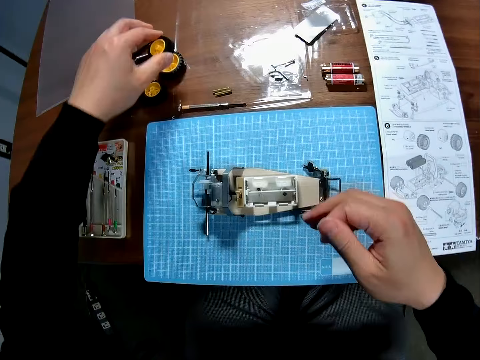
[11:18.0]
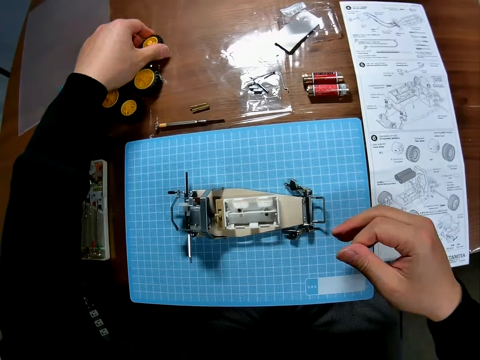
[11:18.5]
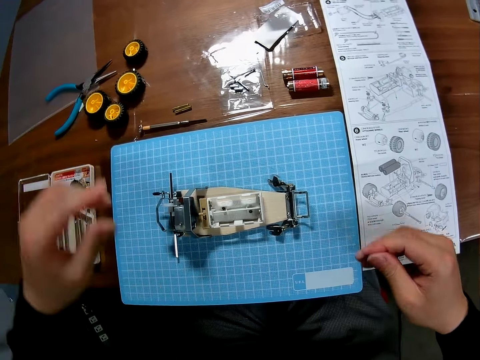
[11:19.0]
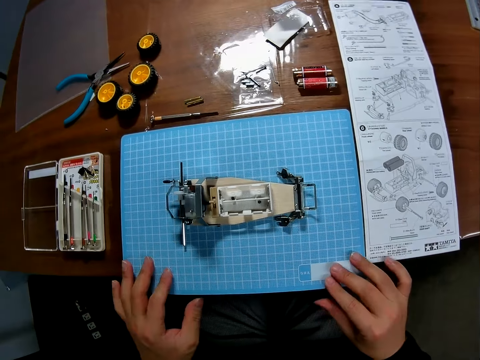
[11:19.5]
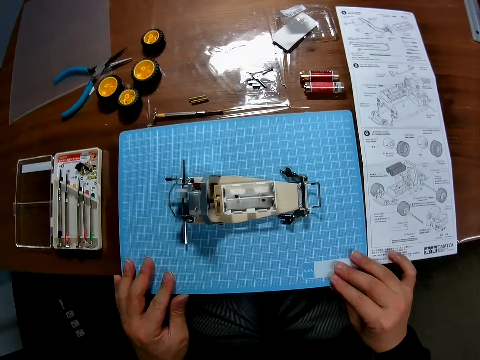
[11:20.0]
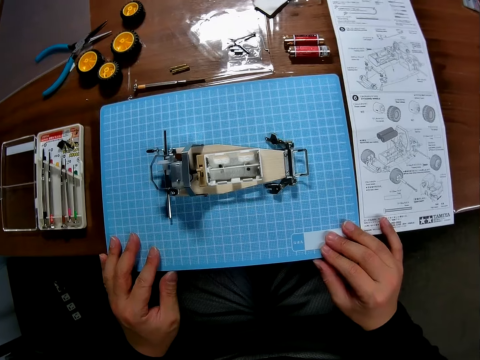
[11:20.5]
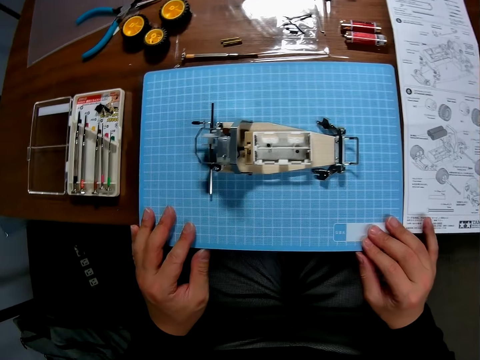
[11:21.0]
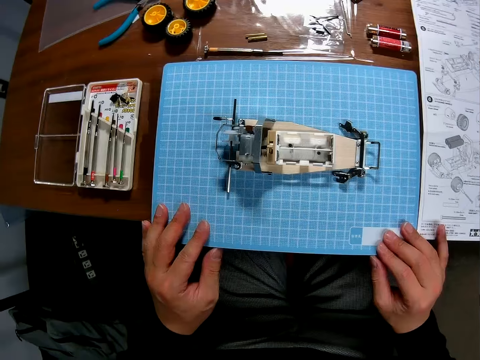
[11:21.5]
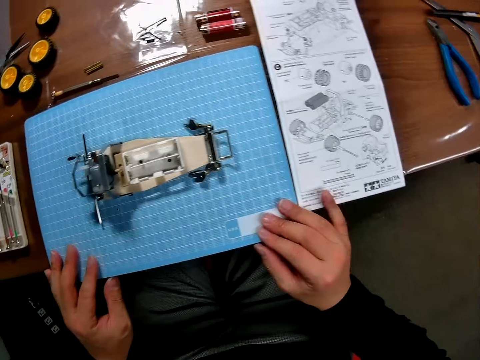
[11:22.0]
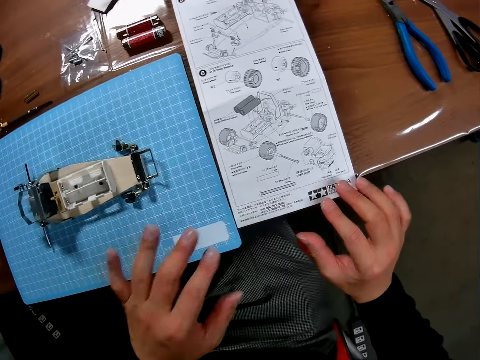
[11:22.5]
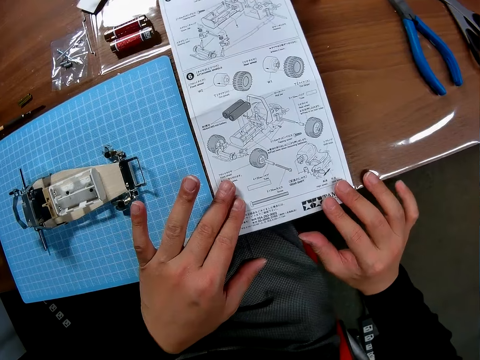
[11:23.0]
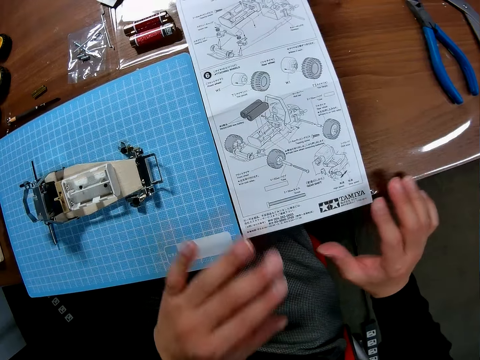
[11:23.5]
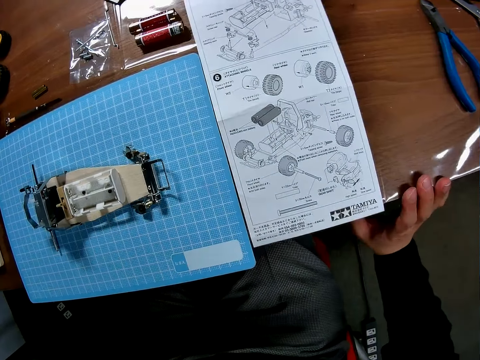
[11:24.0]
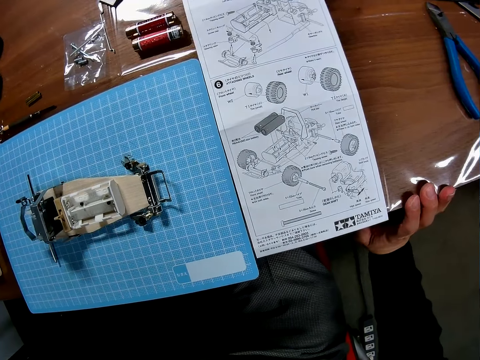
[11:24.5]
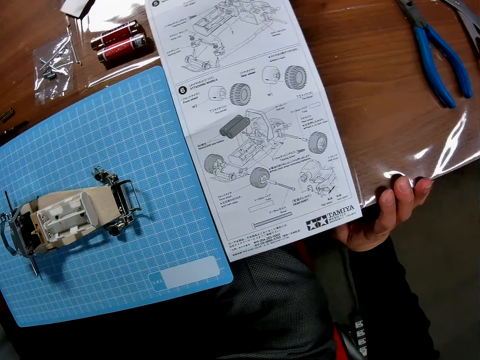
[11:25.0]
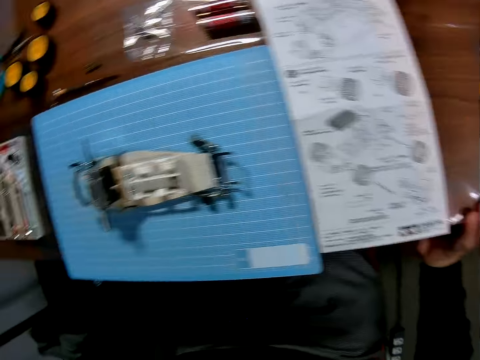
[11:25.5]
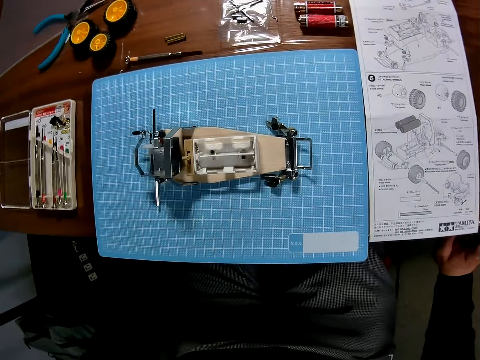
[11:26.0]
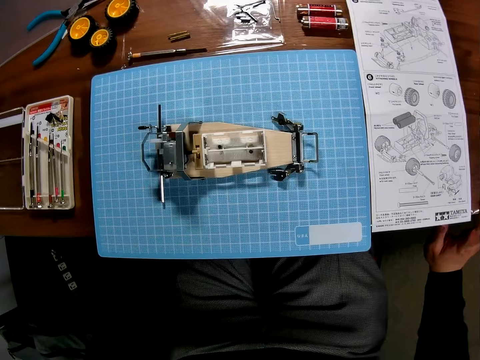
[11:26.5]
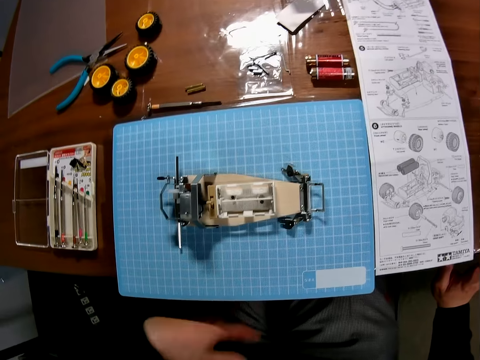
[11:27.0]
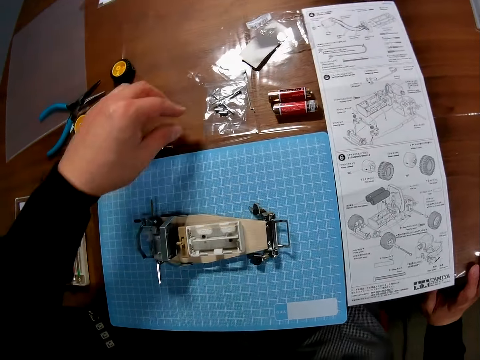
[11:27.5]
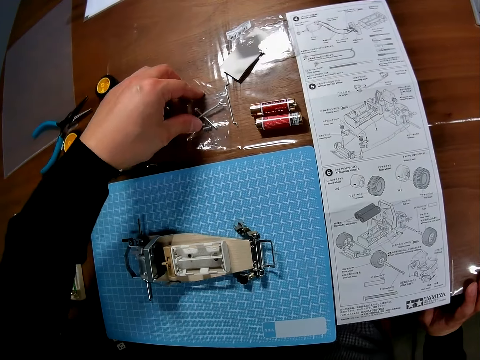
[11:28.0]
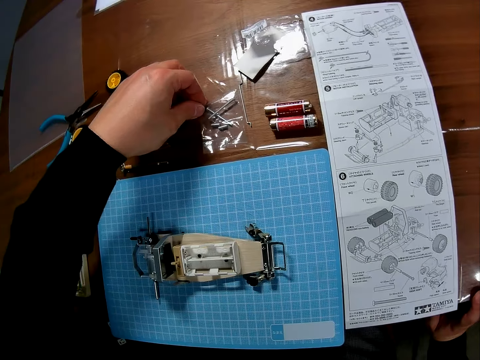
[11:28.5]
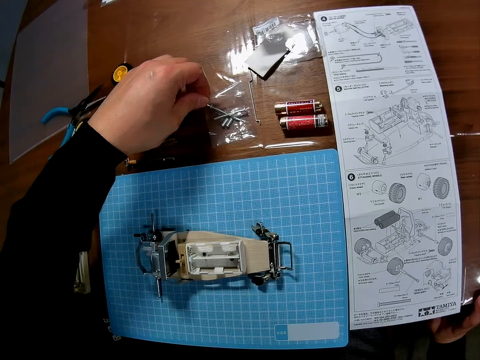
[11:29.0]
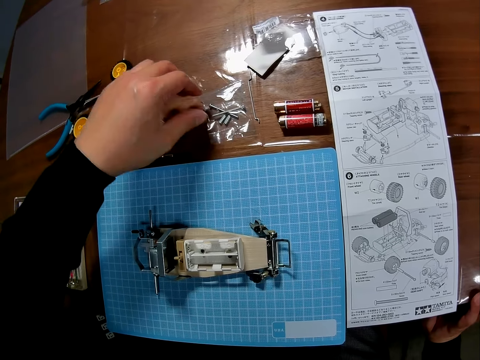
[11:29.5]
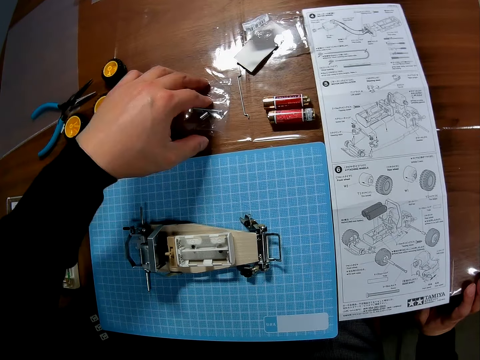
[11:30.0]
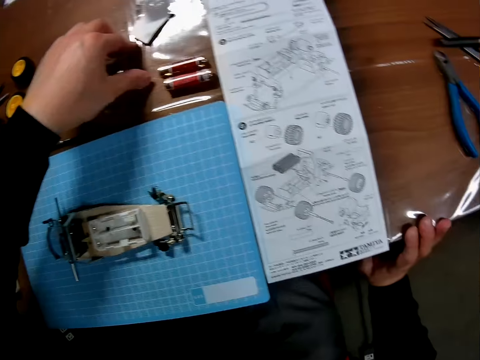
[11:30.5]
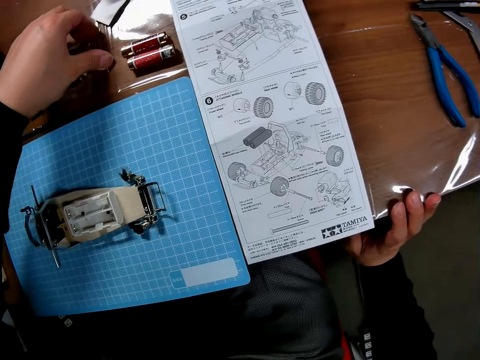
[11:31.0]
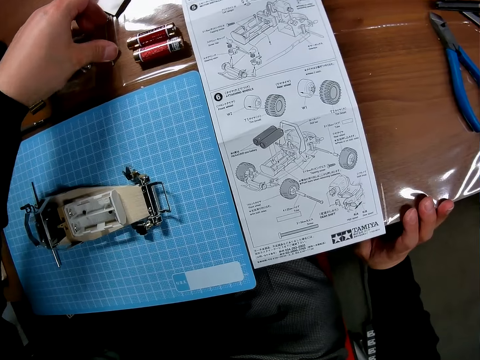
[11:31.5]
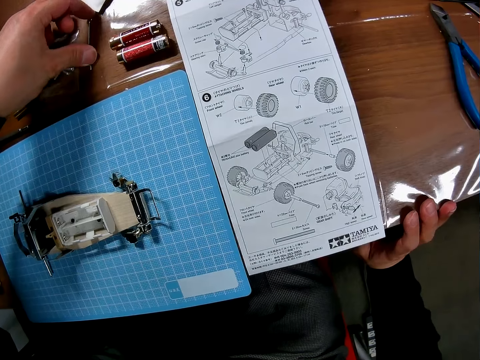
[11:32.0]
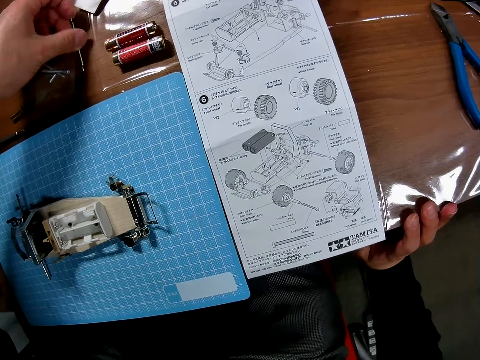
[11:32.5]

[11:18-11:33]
The camera wearer puts the tire on the desk. They hold a board, hold an instruction sheet and touch the instruction paper. They touch something and touch the desk. They pick up a drive shaft and touch the car parts on the table.

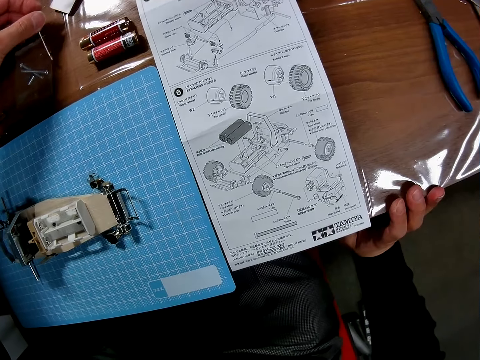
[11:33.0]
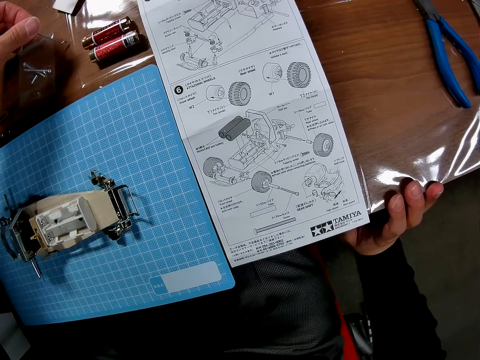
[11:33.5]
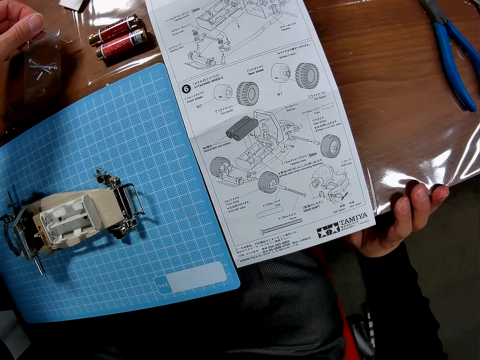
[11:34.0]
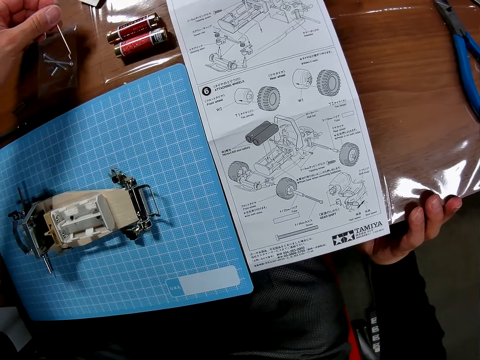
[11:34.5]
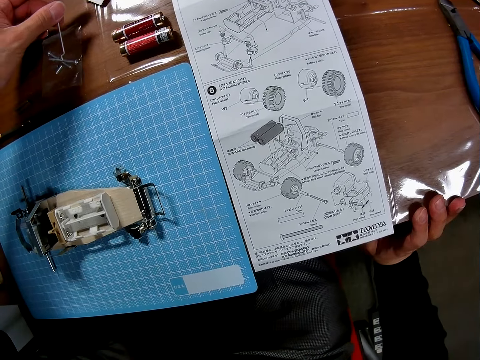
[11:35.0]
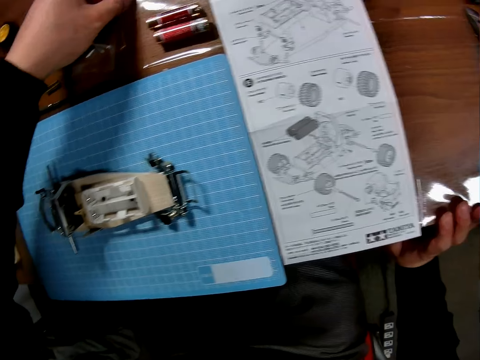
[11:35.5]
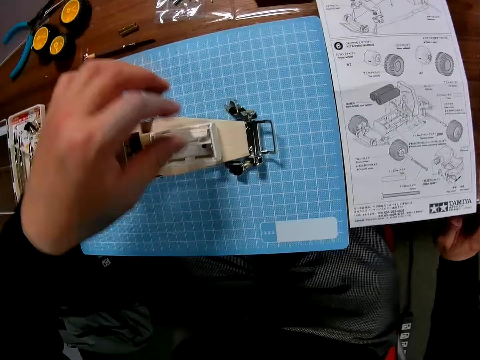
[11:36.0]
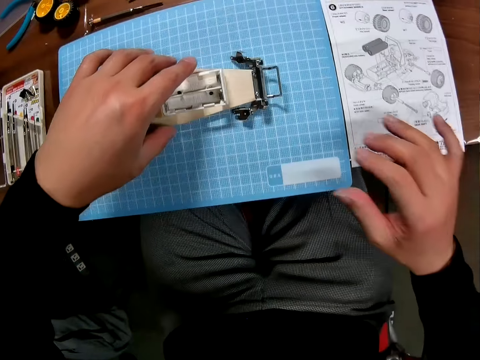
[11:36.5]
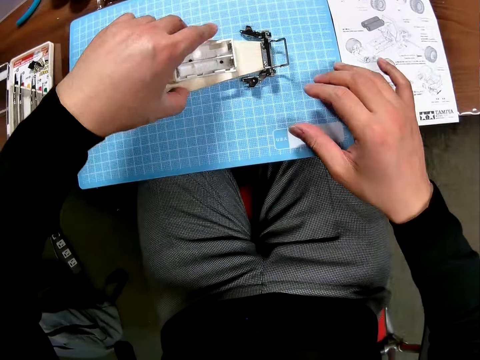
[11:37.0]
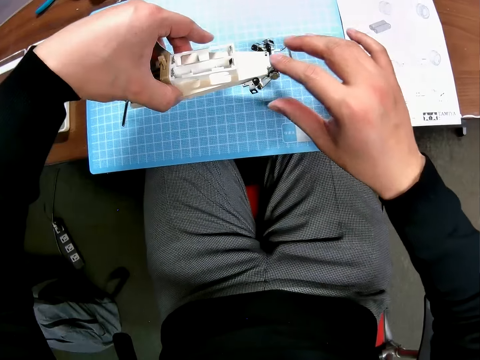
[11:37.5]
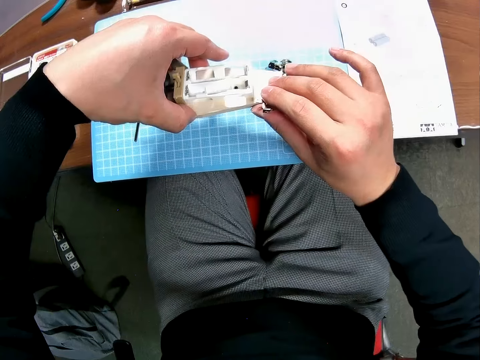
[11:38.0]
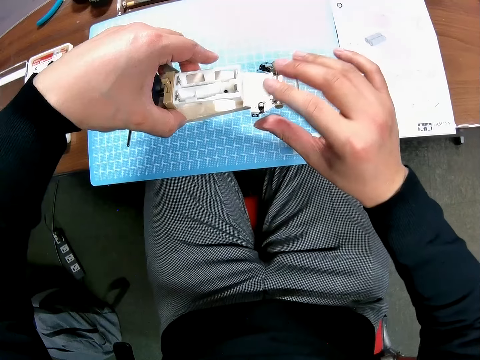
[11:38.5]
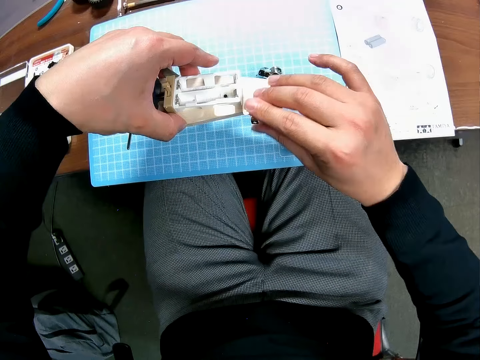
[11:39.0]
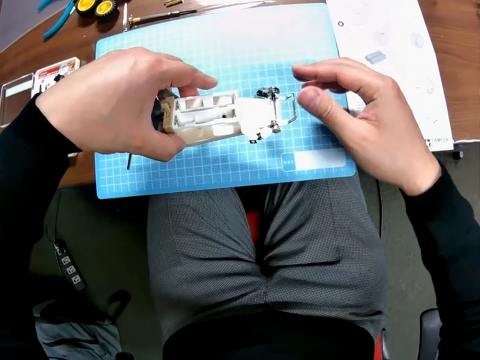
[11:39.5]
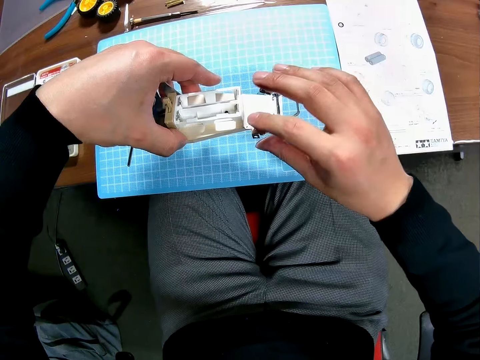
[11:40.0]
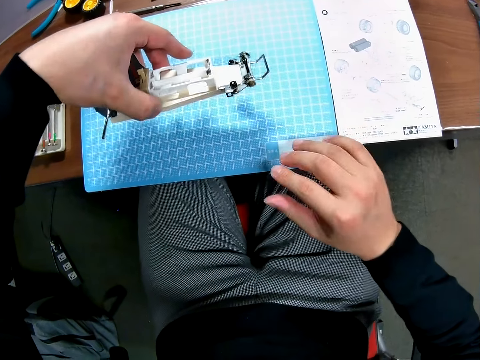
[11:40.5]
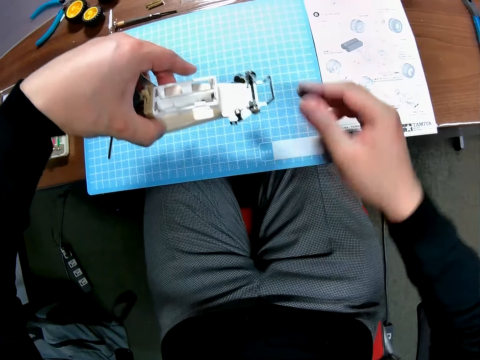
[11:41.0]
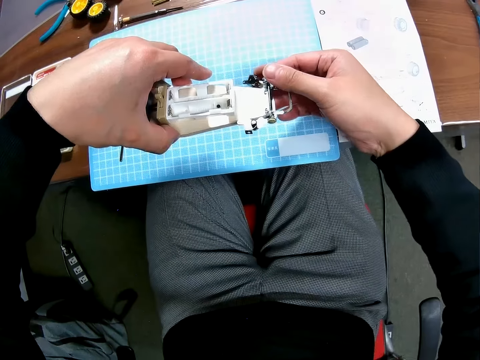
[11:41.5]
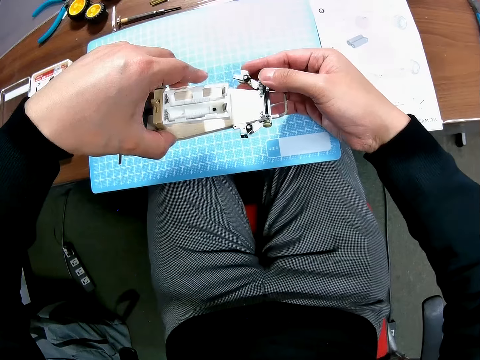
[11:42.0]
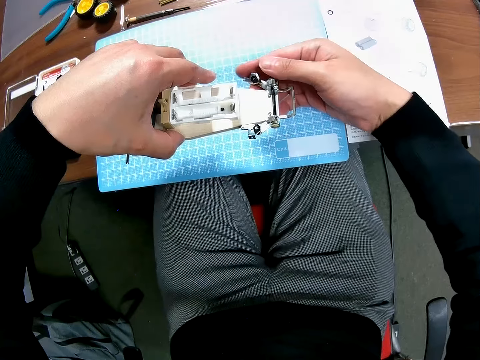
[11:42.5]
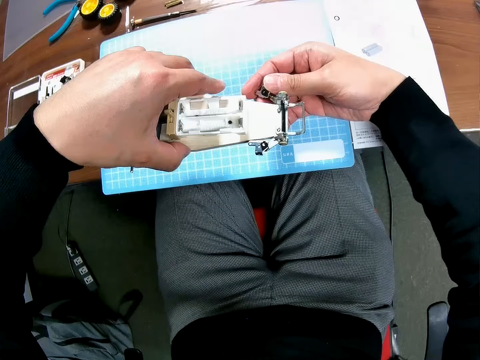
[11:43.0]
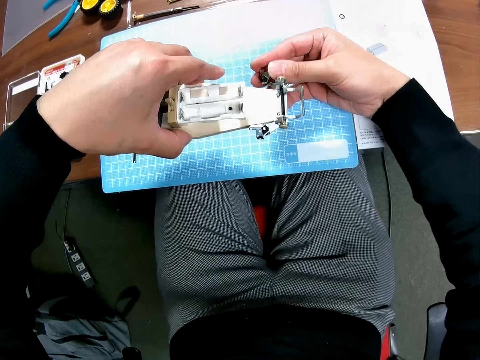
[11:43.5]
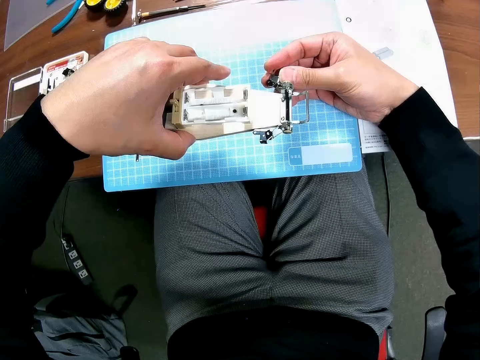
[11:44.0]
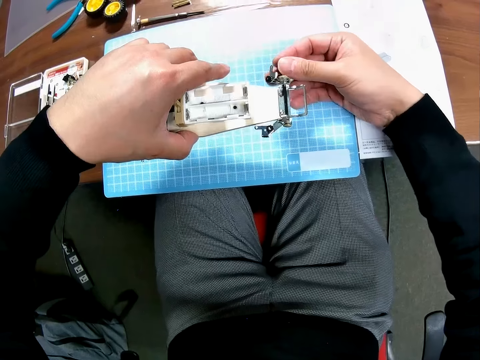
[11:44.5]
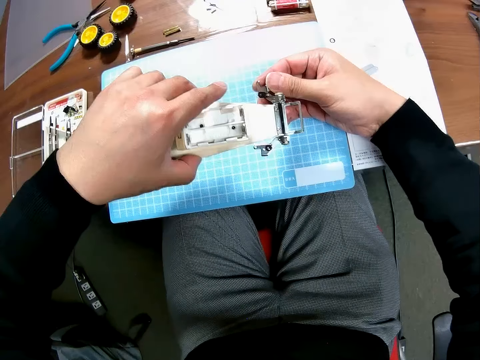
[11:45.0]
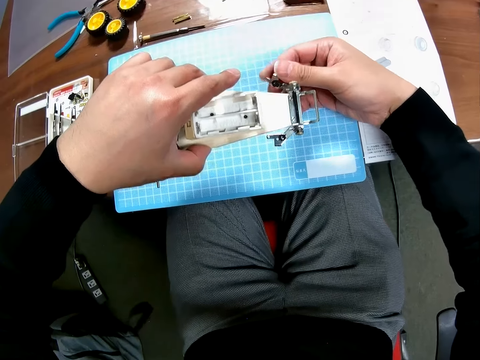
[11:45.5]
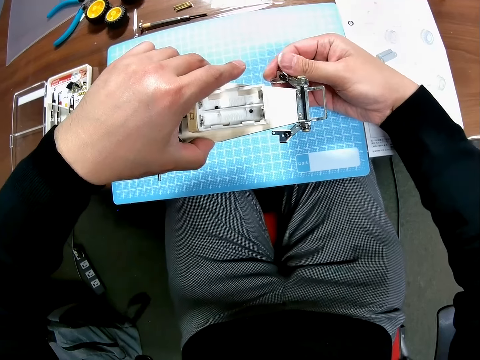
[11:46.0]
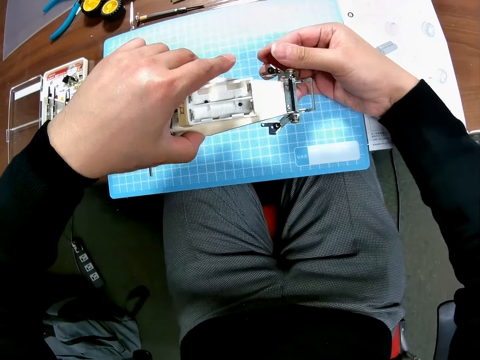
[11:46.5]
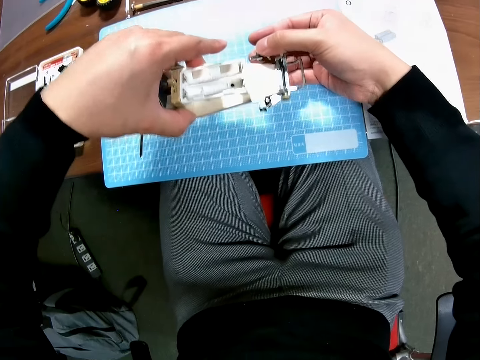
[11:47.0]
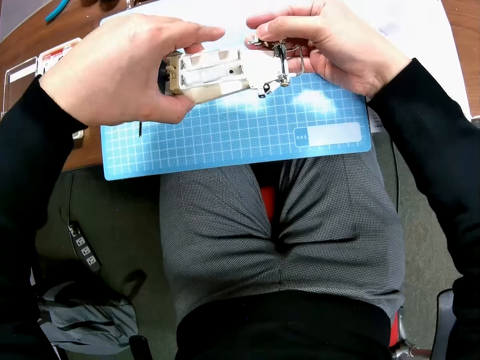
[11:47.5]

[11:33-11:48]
The camera wearer puts the drive shaft on the table. They hold an undercarriage, pick up the toy car and touch the car.
